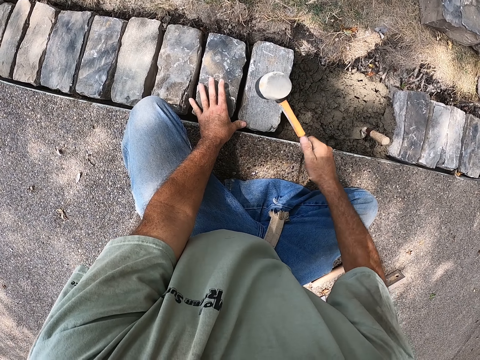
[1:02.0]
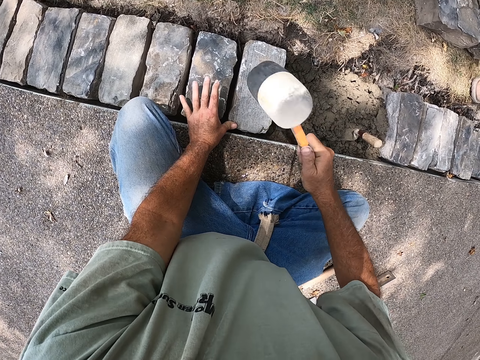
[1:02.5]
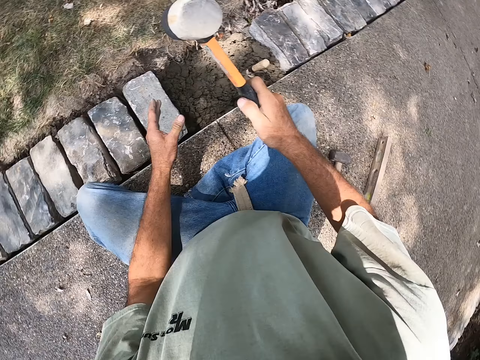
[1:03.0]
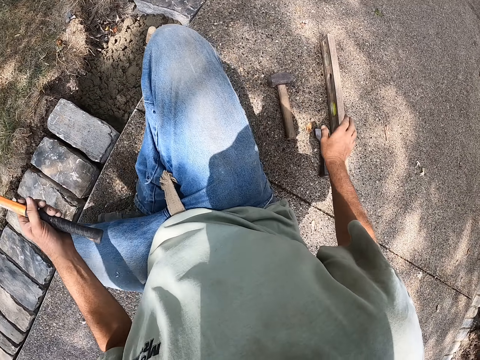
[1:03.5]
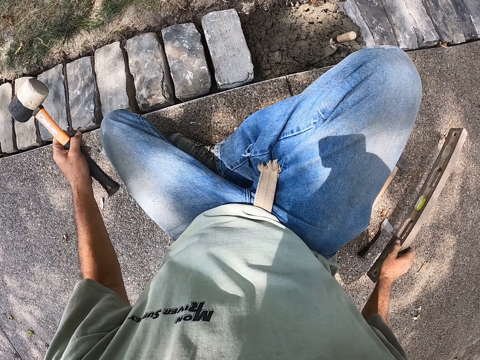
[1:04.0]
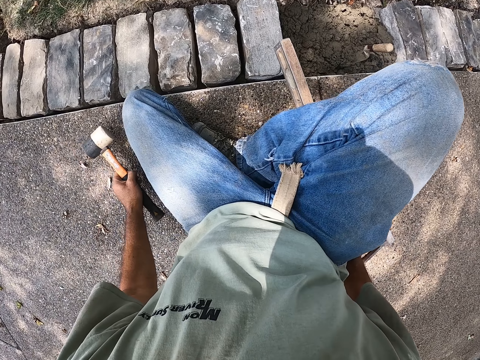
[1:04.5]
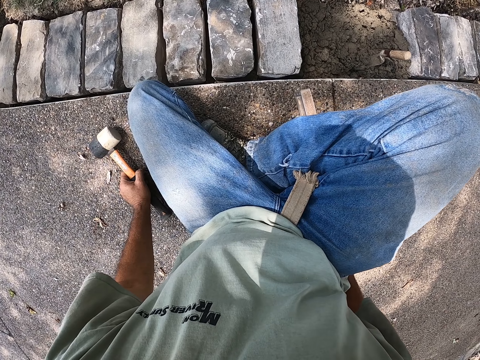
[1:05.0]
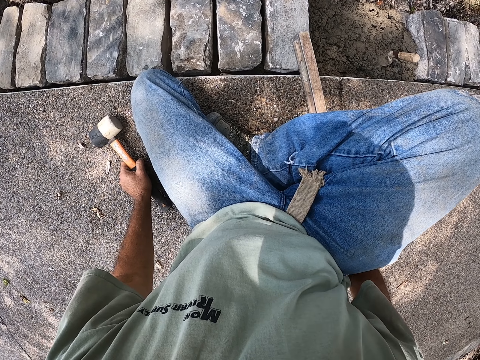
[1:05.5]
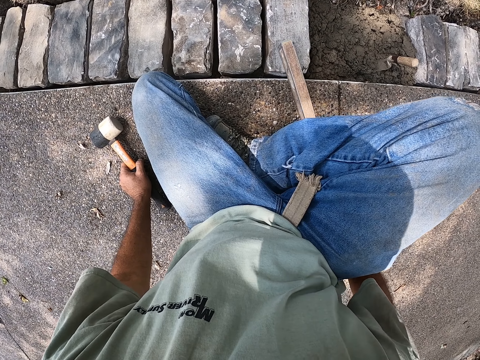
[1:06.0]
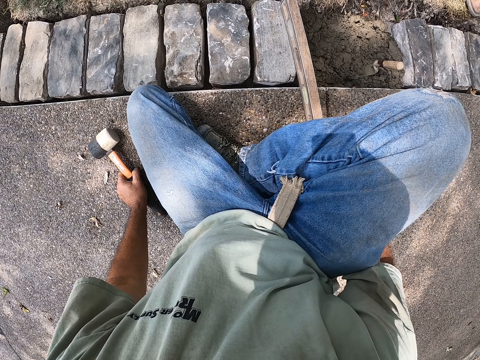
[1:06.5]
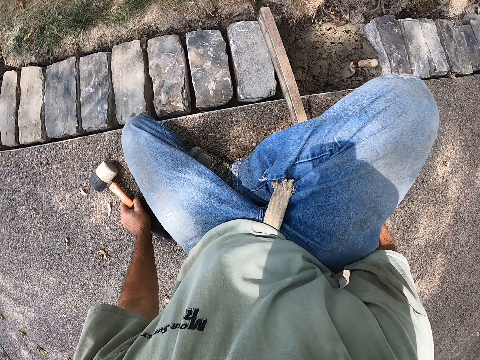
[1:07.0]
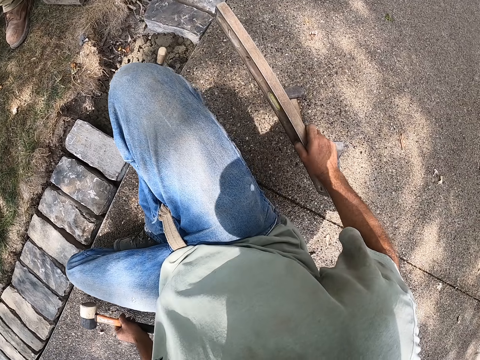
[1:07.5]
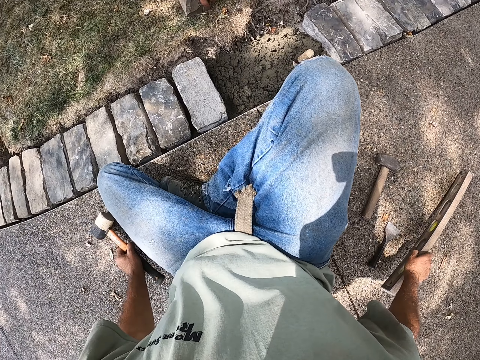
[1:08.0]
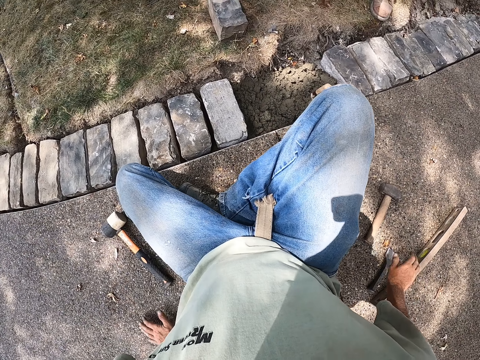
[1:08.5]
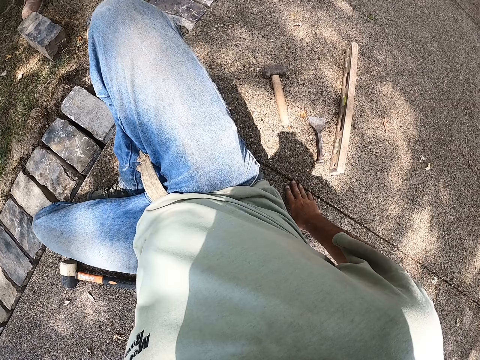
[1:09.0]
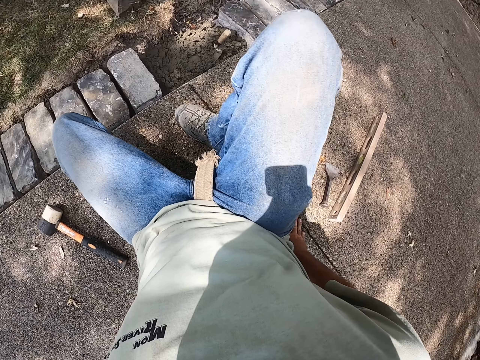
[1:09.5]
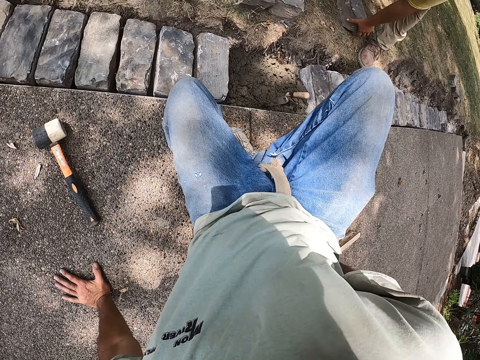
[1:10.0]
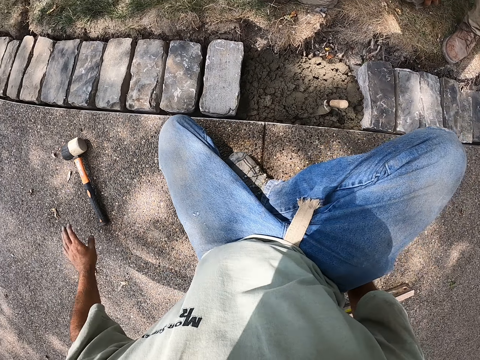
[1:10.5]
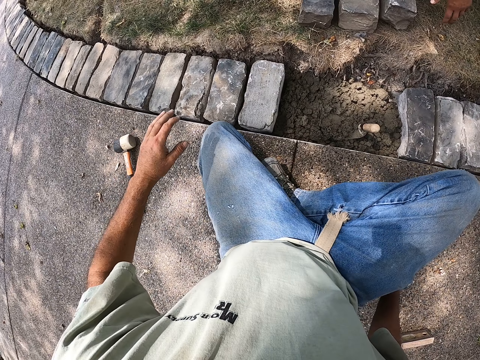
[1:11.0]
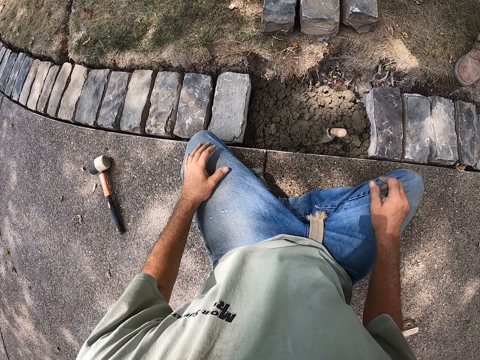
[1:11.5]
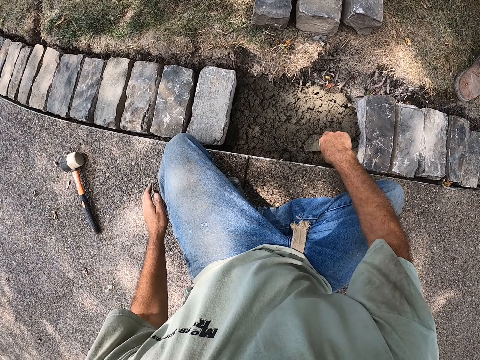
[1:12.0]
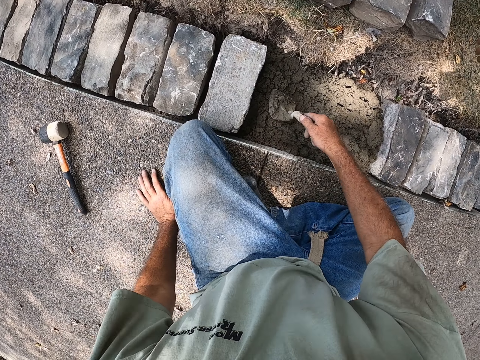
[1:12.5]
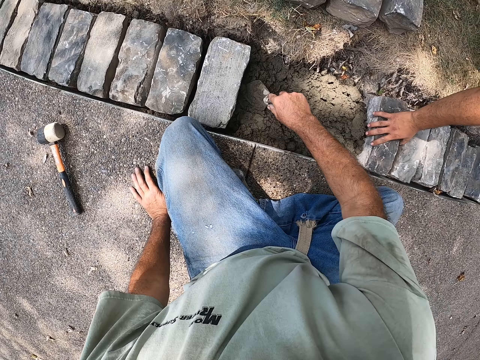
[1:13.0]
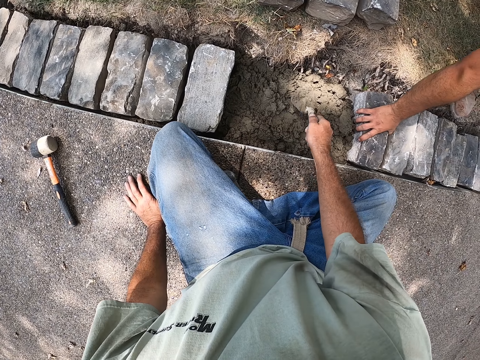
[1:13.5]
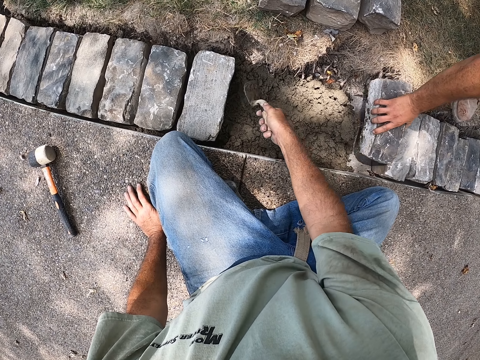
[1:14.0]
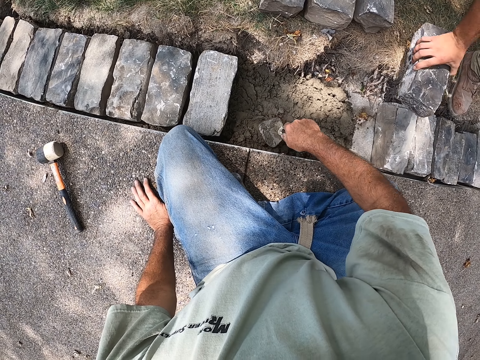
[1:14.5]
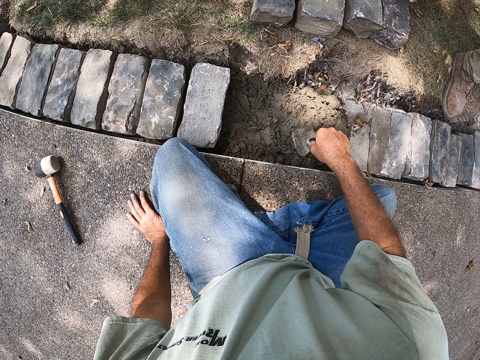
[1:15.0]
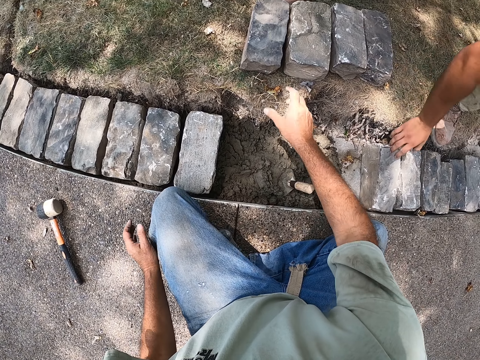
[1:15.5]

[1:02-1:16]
The camera wearer picks the spirit level or wood on the ground. They measure the brick with the wood. They hold the spirit level. They place the spirit level down on the ground. They move on the ground. They pick the building trowel. They spread the cement with the building trowel.

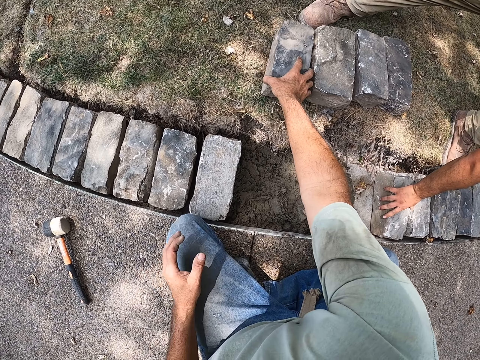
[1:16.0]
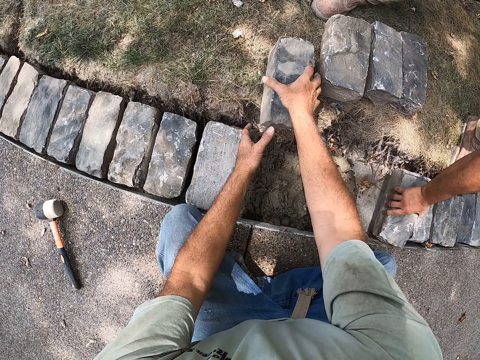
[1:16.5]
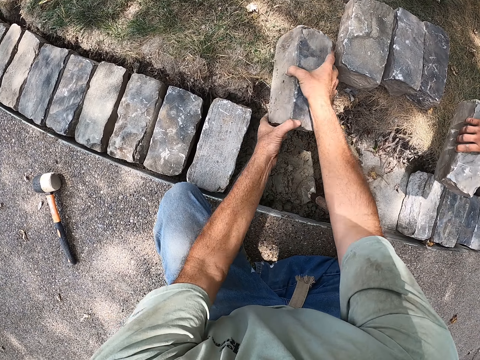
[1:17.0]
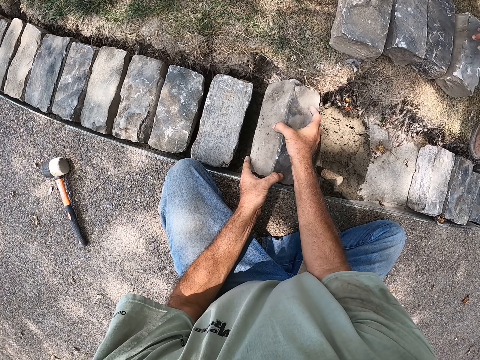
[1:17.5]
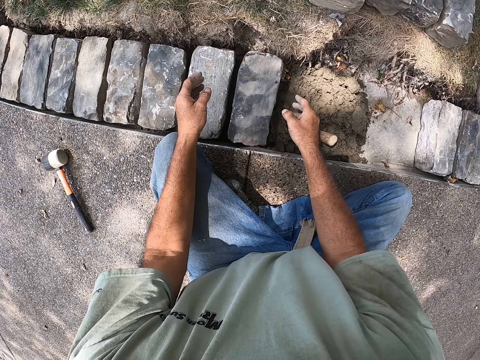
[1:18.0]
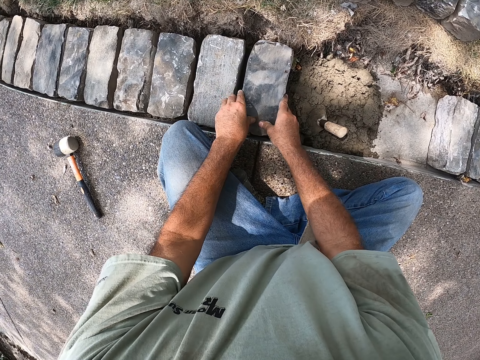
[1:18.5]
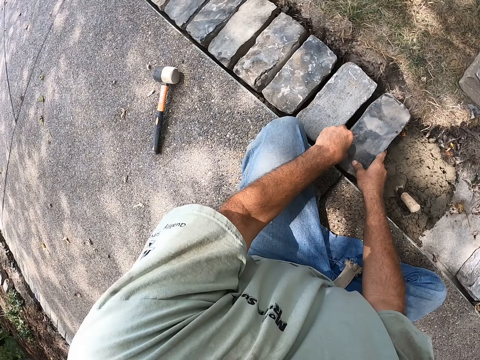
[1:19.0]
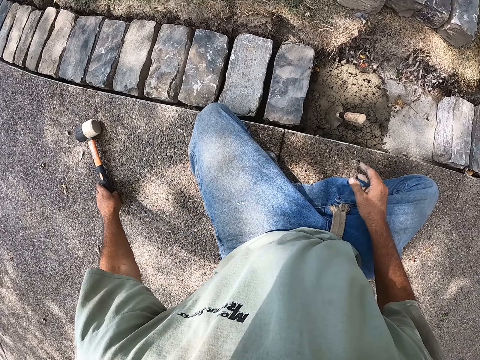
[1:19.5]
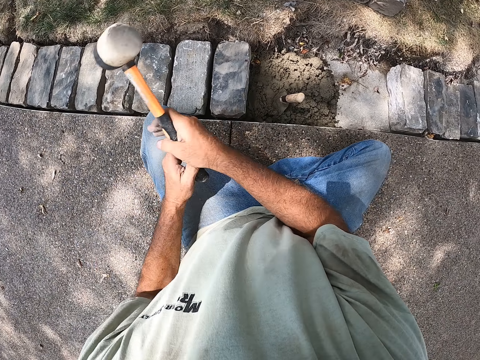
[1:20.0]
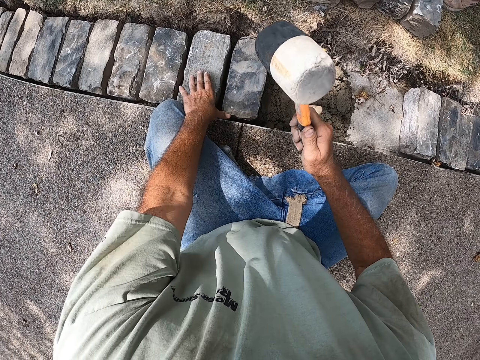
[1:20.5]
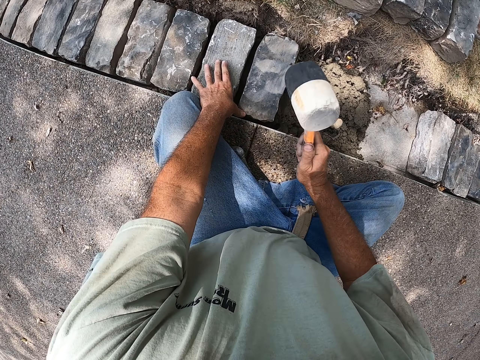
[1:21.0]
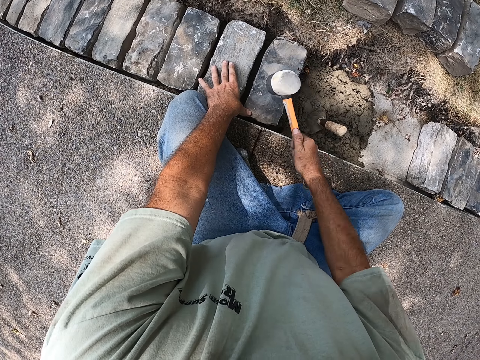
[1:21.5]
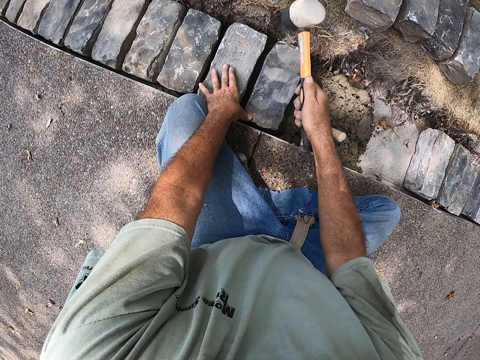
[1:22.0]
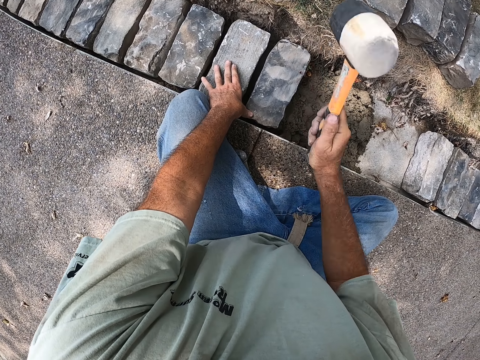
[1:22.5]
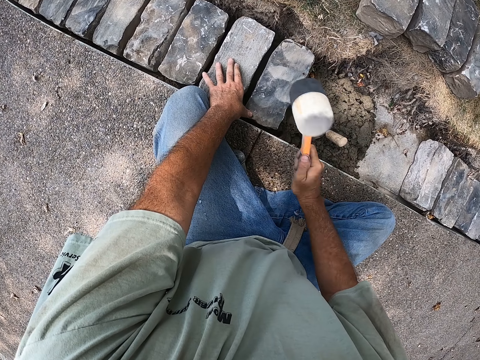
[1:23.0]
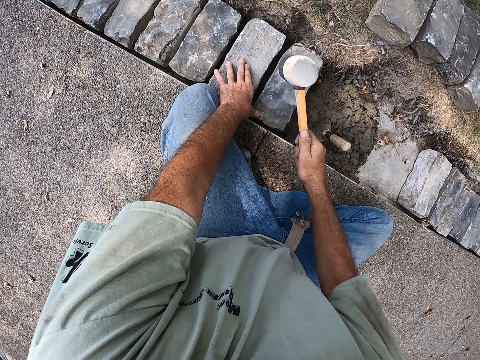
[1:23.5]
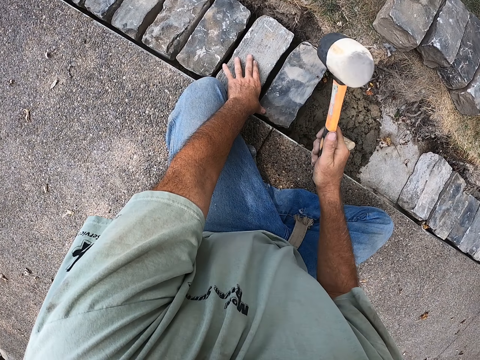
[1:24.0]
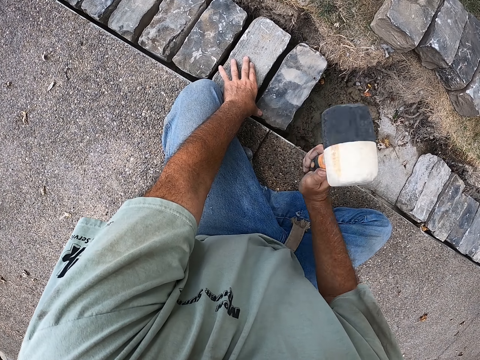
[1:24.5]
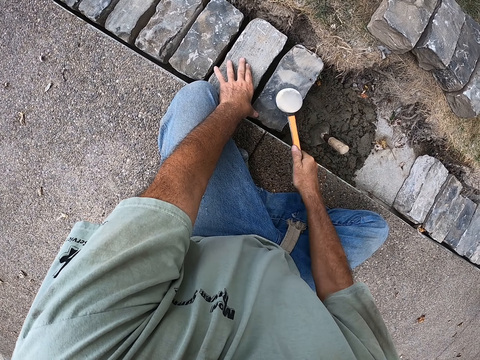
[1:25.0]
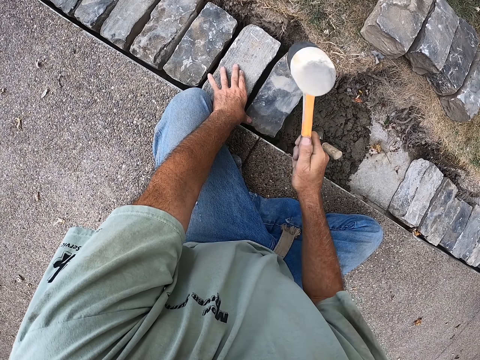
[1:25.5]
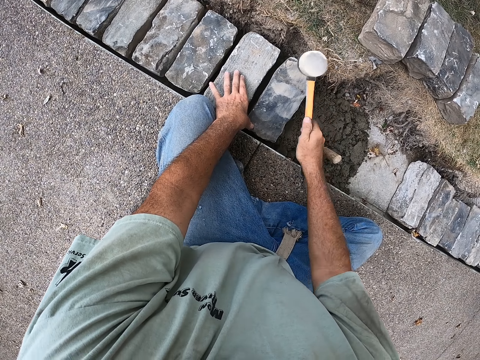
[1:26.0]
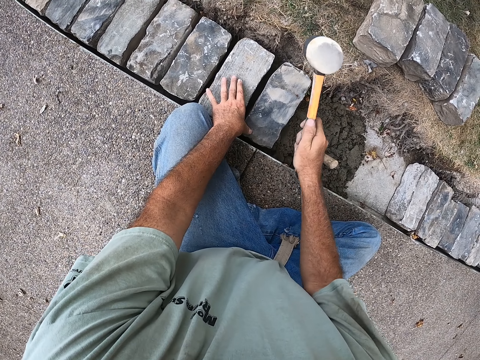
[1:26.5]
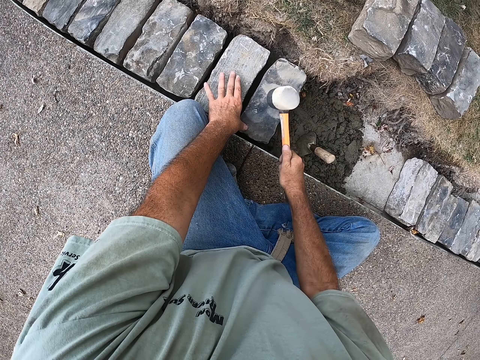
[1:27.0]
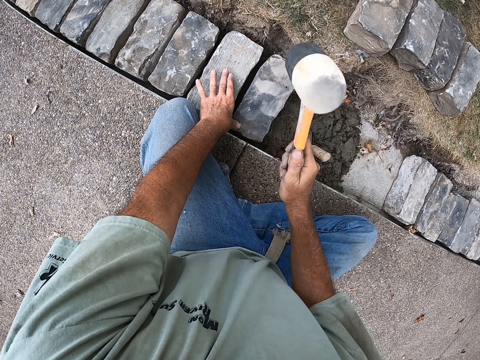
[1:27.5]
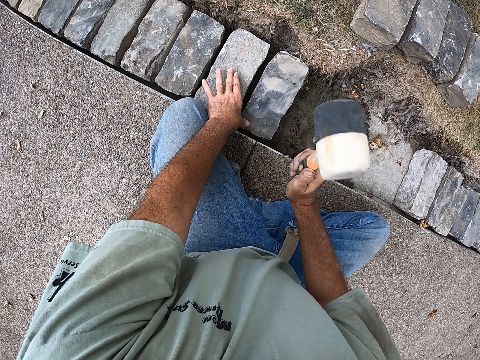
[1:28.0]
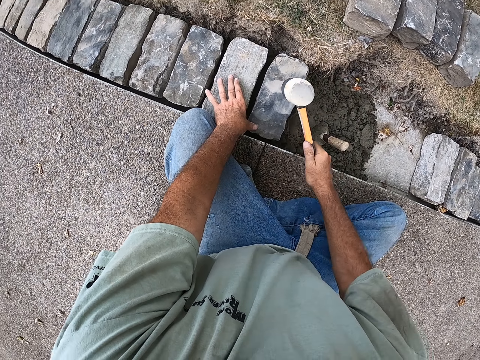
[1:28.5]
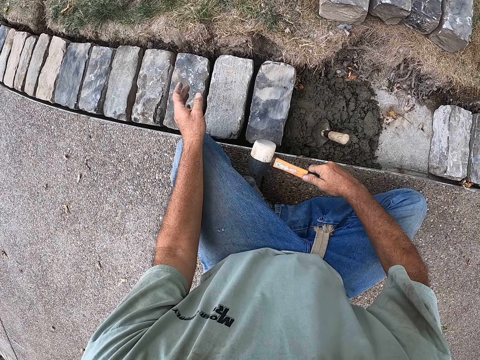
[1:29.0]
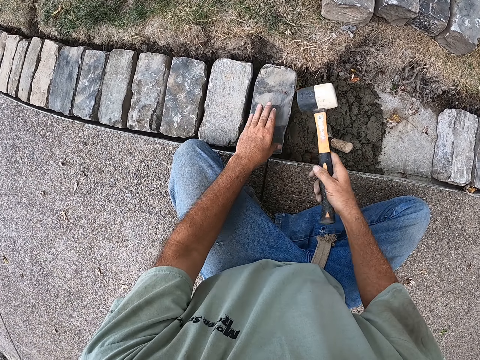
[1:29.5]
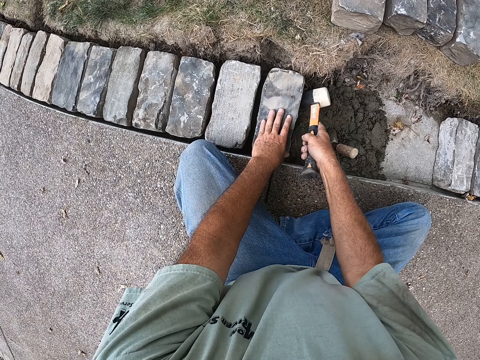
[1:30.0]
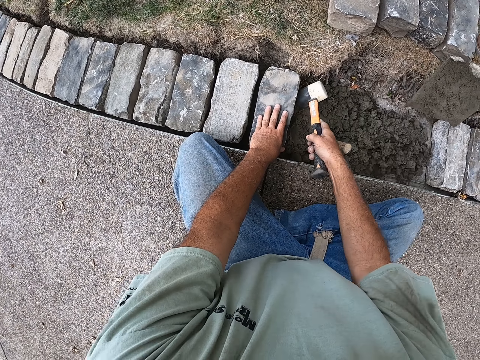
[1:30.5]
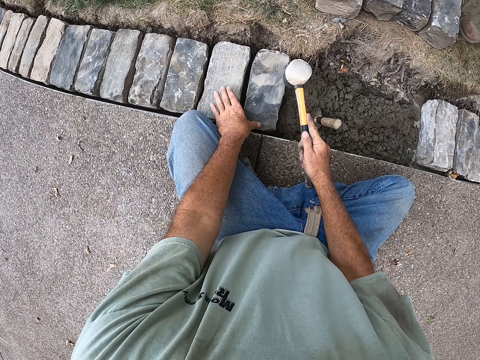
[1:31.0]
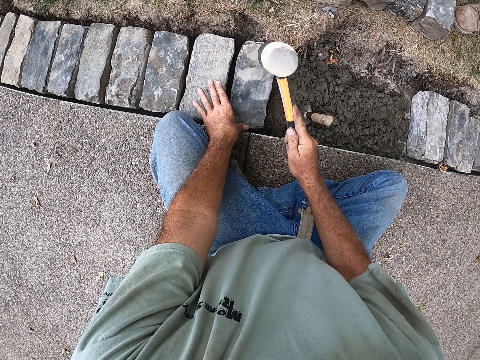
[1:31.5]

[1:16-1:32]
The camera wearer picks the block. They place the block down. They pick the mallet. They hit the block with the mallet. They hit the block with the mallet again. They hold the block.
